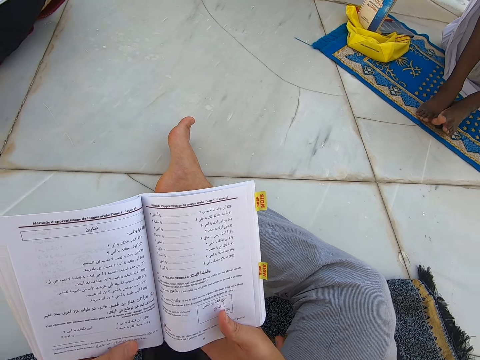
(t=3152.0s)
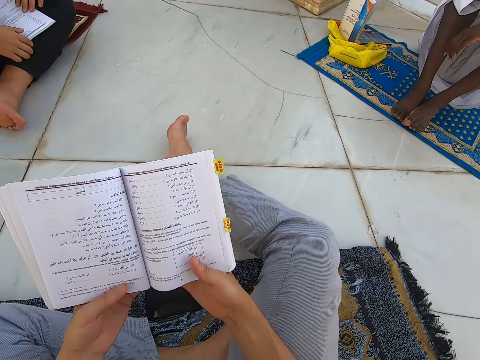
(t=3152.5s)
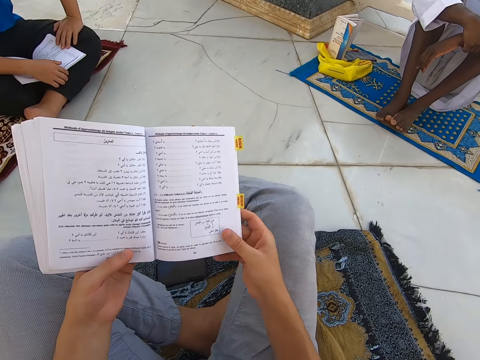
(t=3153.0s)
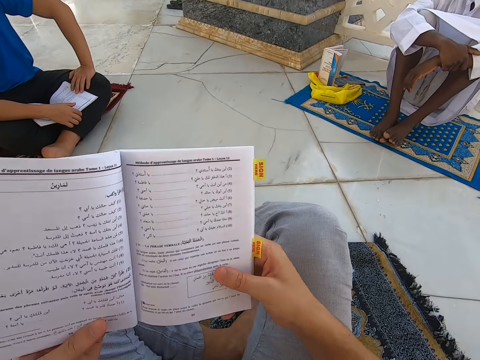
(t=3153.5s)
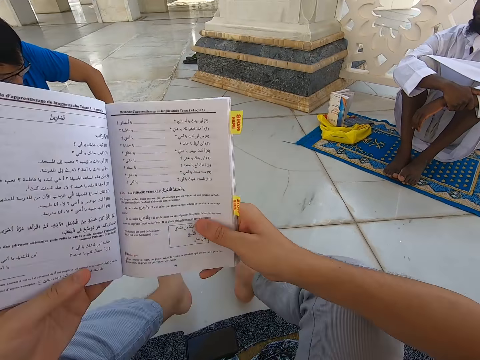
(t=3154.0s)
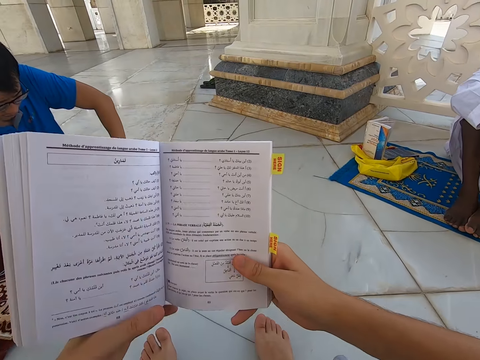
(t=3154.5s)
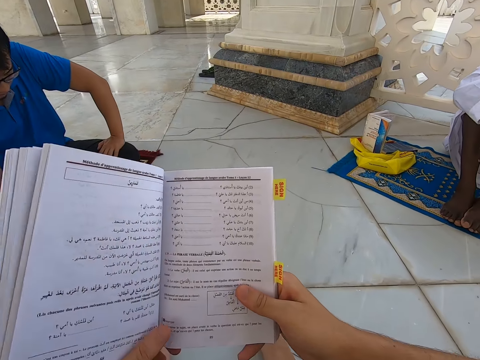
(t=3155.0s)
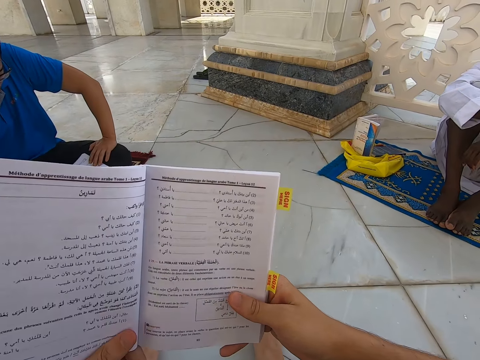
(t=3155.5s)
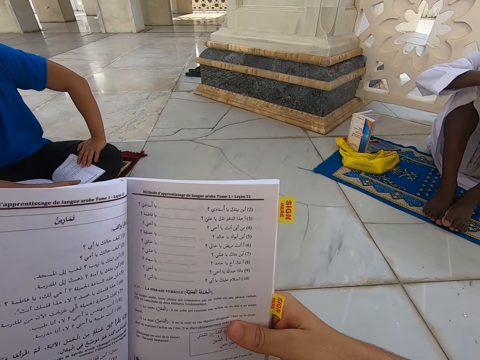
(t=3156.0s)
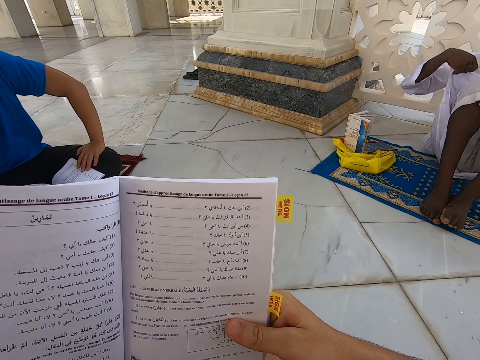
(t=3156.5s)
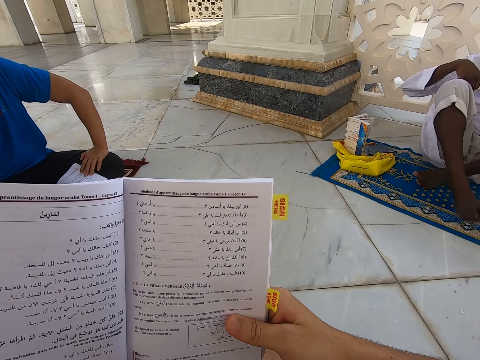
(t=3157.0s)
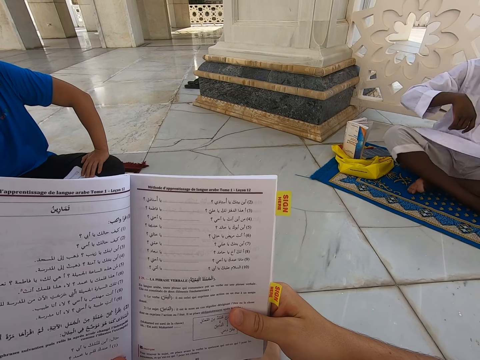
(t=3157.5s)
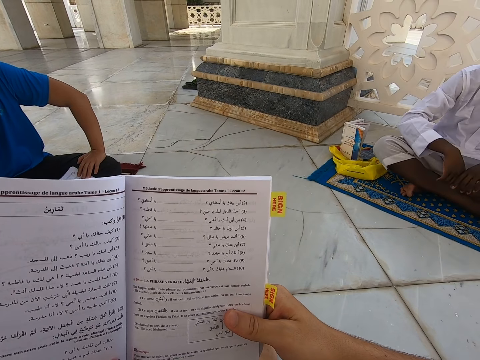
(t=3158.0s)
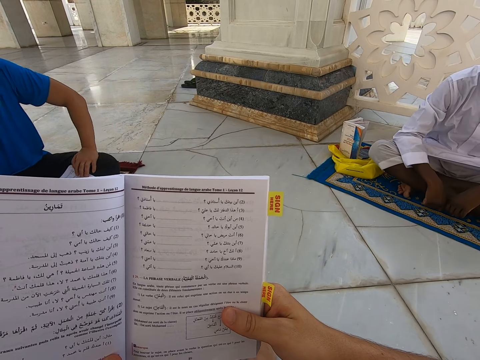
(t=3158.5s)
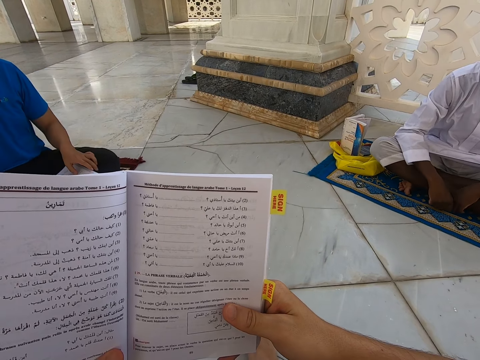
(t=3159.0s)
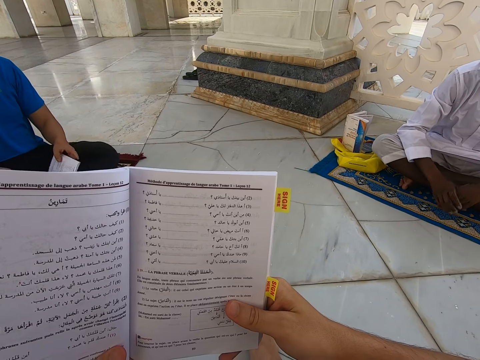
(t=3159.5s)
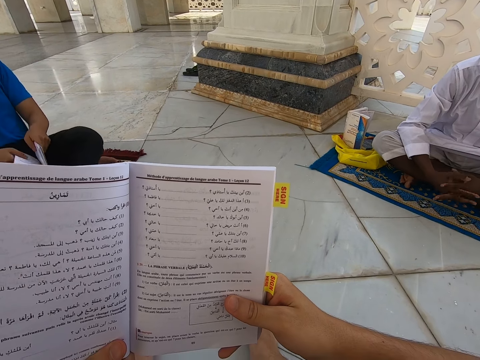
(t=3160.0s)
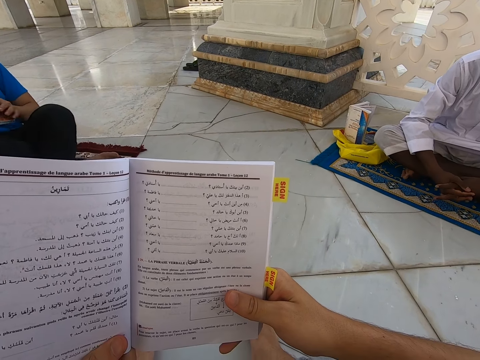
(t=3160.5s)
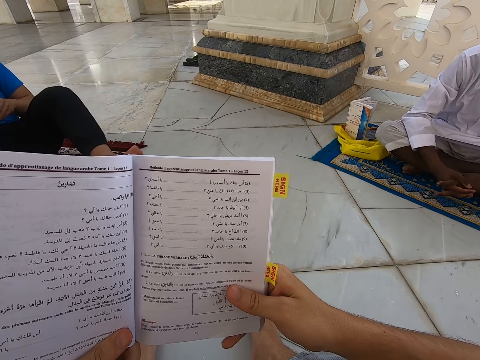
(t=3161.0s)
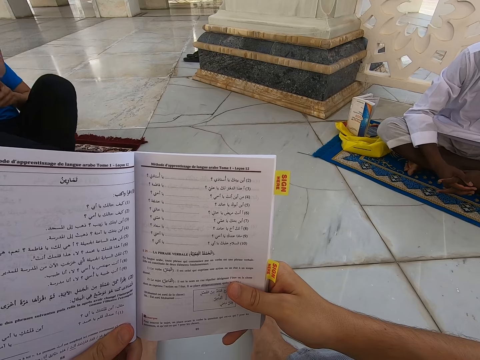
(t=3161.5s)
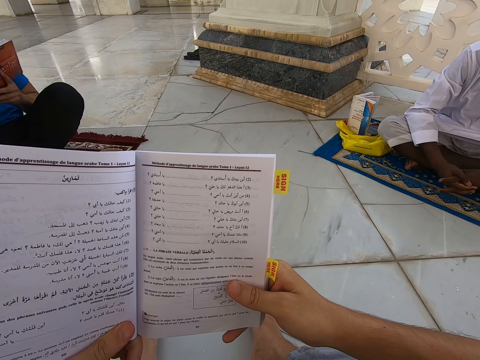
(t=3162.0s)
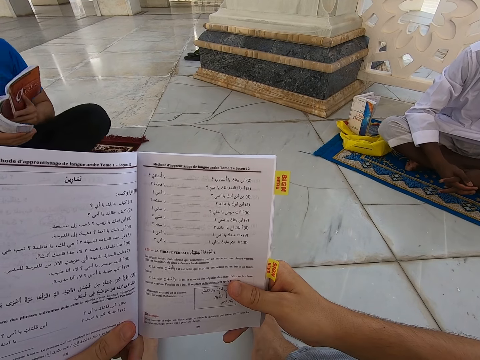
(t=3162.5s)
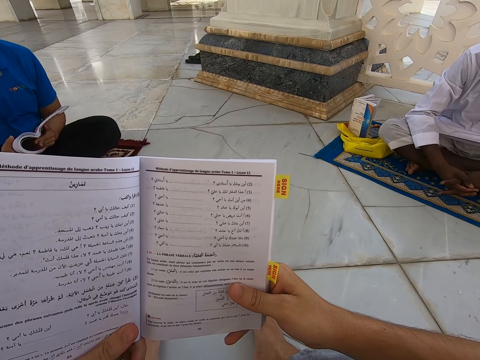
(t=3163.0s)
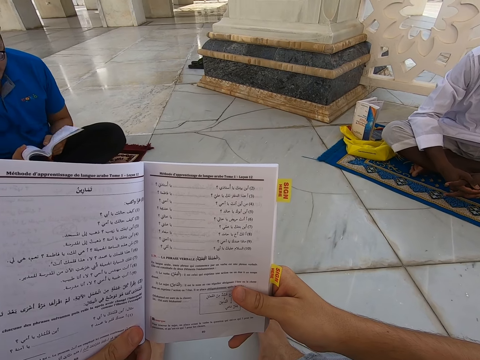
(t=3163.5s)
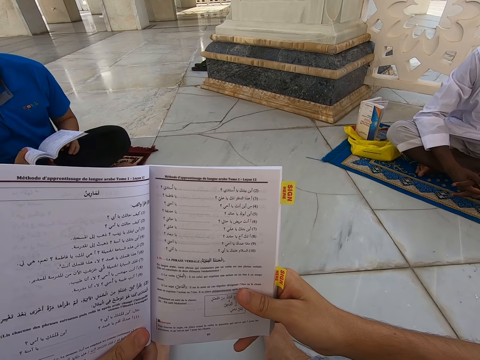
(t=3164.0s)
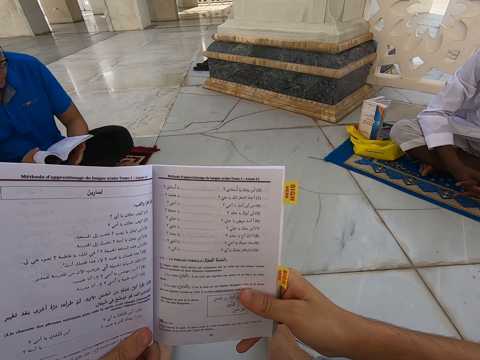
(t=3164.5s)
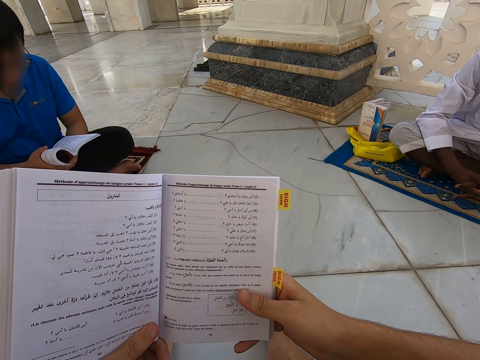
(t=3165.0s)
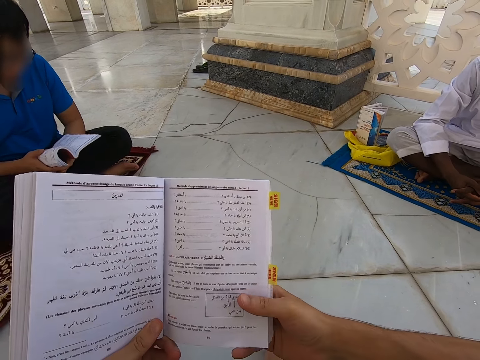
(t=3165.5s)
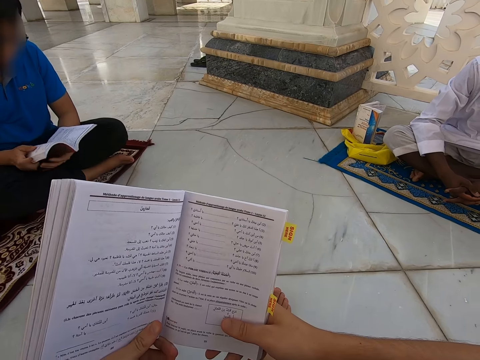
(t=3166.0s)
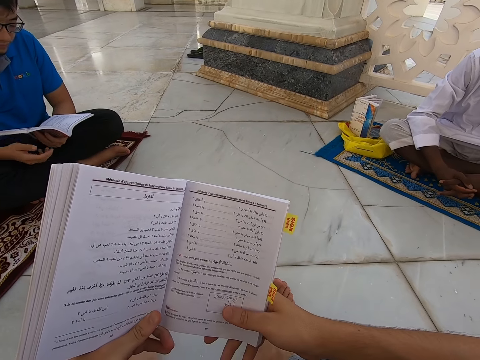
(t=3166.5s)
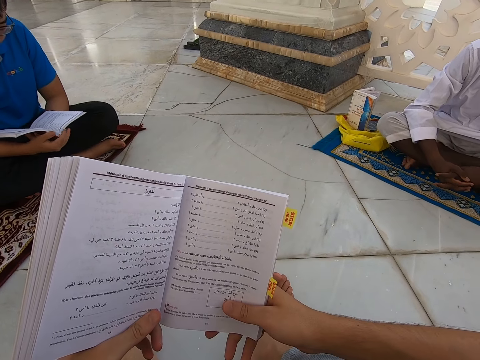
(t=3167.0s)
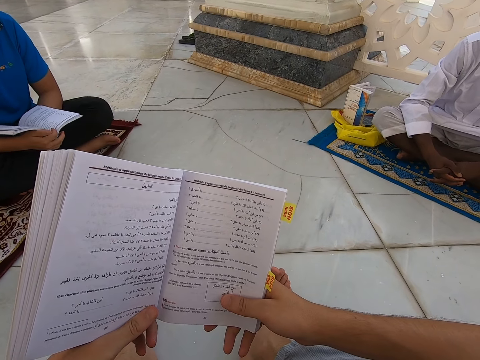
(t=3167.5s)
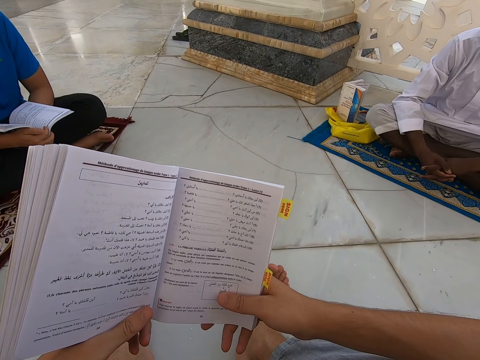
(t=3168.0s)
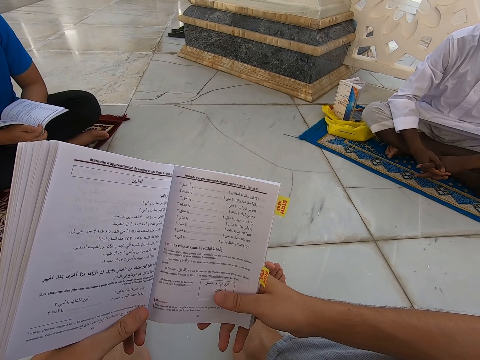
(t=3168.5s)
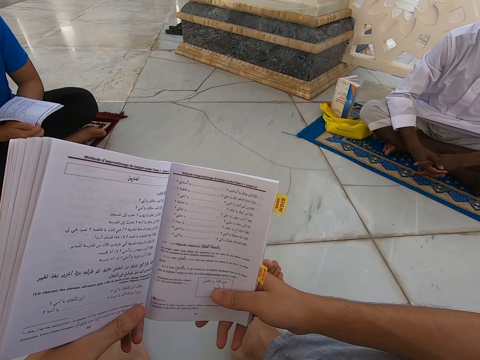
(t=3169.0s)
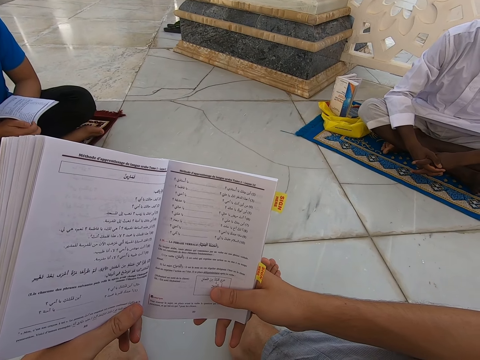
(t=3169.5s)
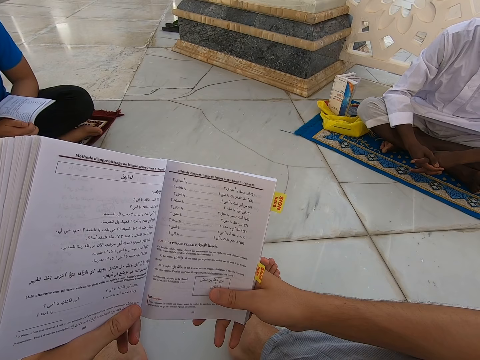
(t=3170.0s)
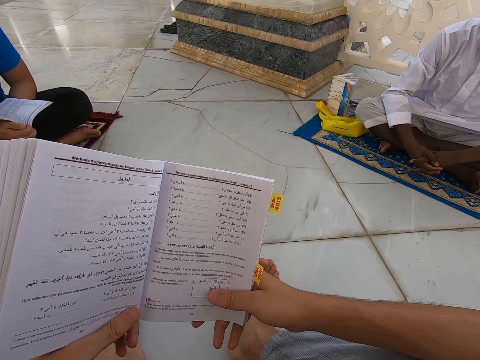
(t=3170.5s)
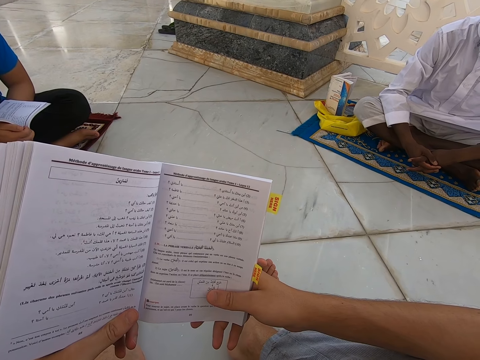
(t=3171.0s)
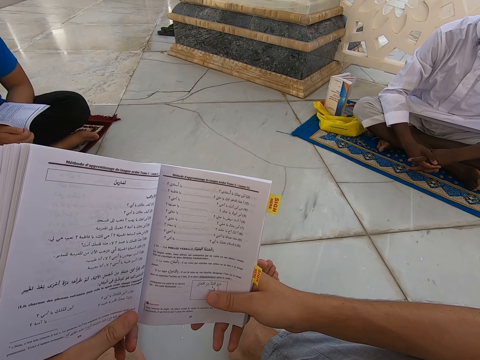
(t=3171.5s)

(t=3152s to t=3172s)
The camera wearer raises the book up. They move the legs. They read the book in the mosque. They touch the book.

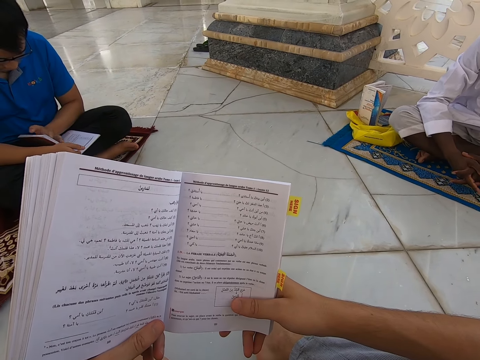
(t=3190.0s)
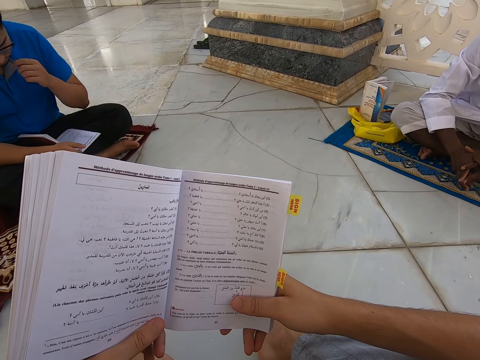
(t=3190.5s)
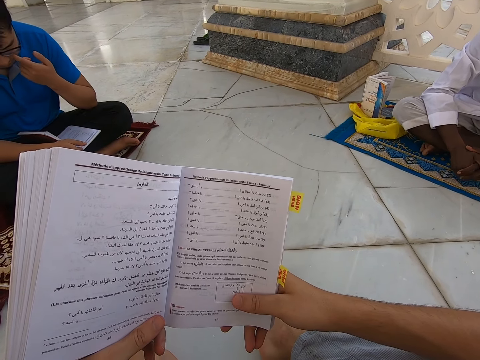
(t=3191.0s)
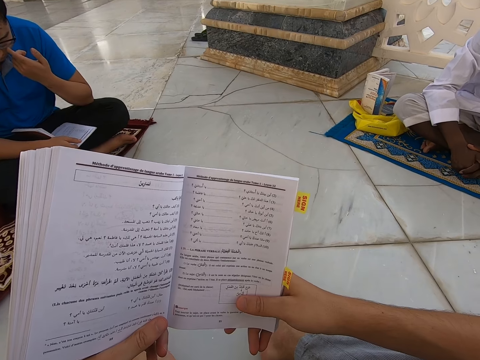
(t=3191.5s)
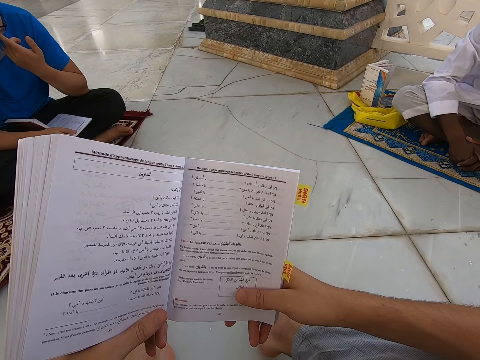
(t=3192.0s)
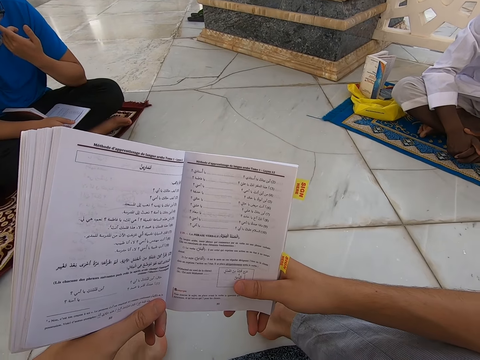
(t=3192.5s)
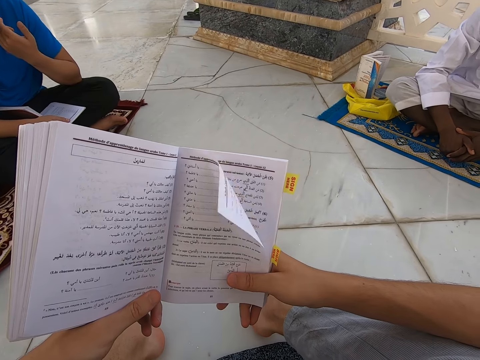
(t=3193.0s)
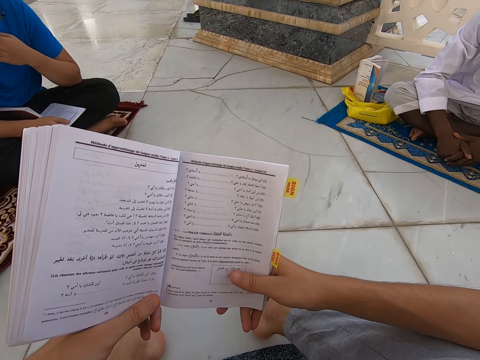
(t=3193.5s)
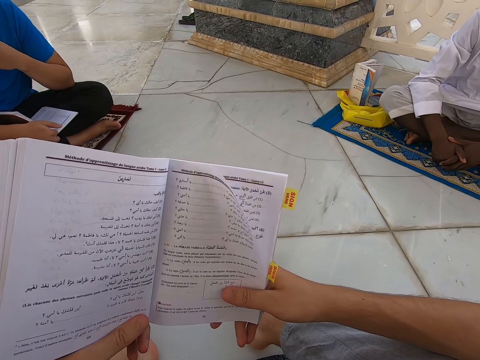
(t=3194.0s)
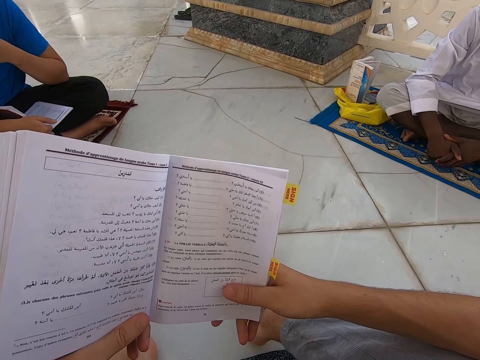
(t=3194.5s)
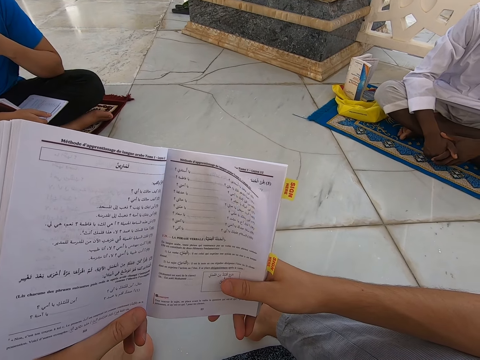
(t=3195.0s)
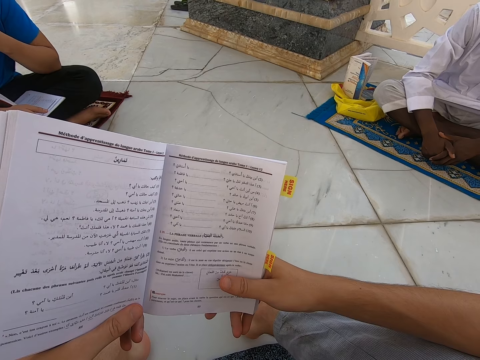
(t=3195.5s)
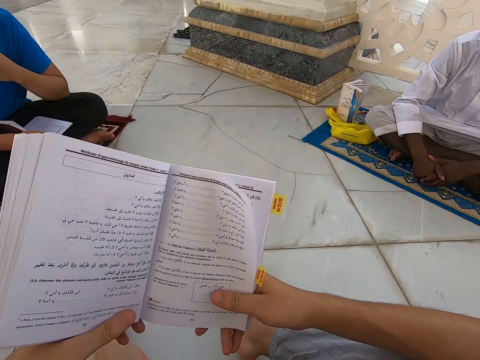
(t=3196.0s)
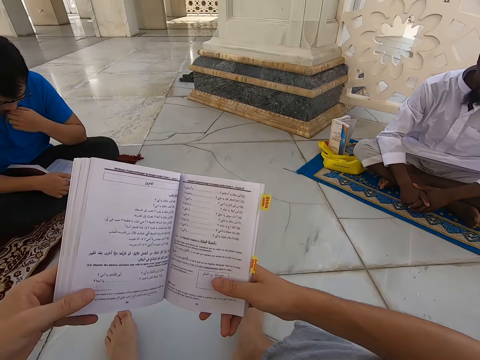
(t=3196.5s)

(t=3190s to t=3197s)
A person touches the face.
